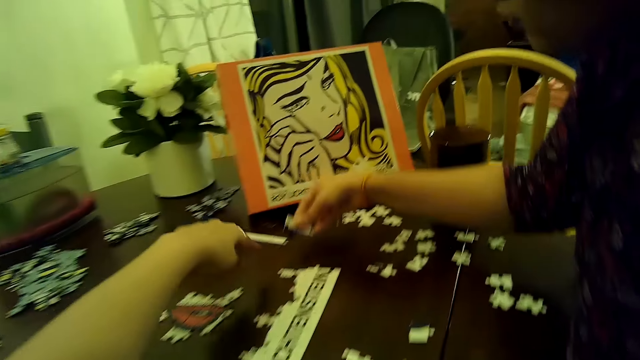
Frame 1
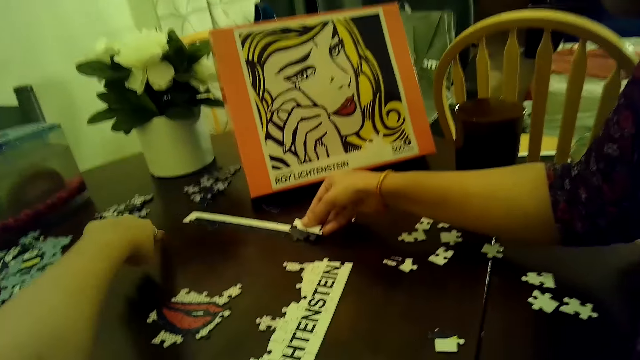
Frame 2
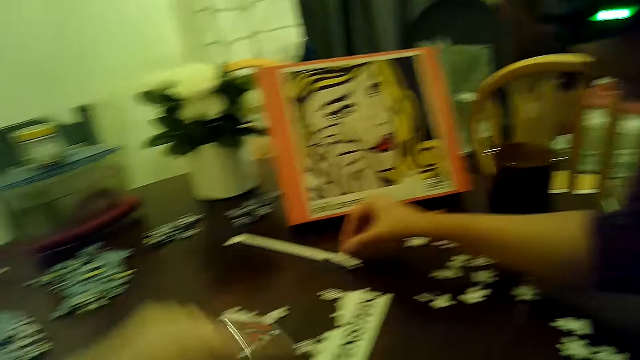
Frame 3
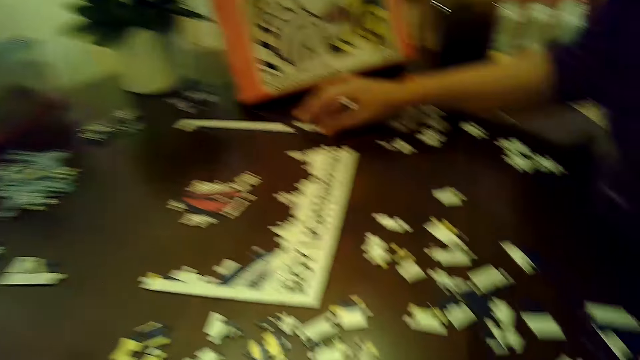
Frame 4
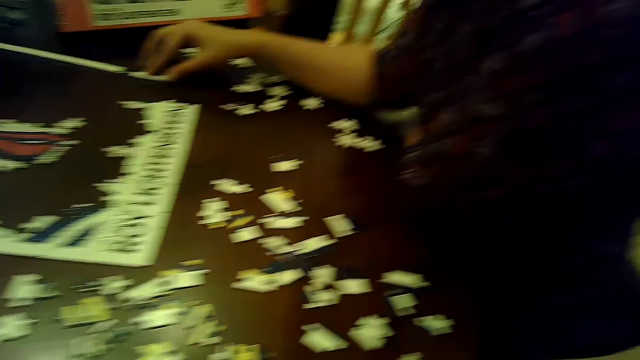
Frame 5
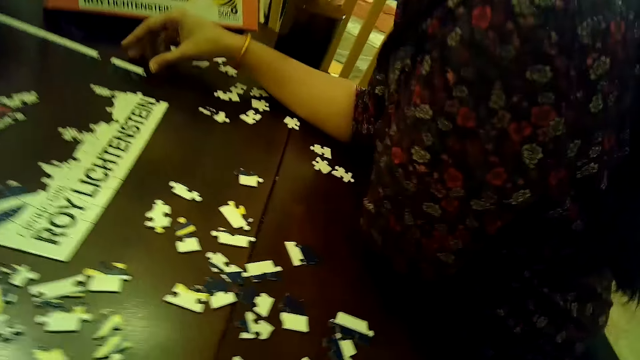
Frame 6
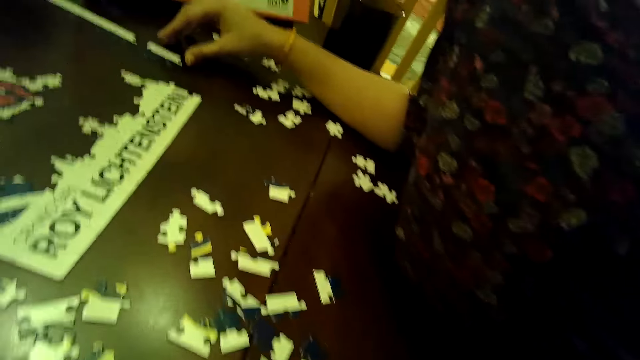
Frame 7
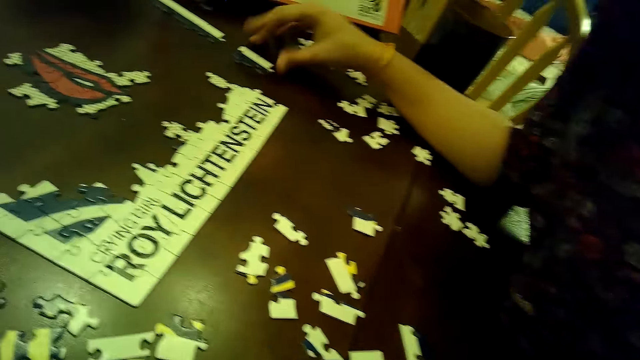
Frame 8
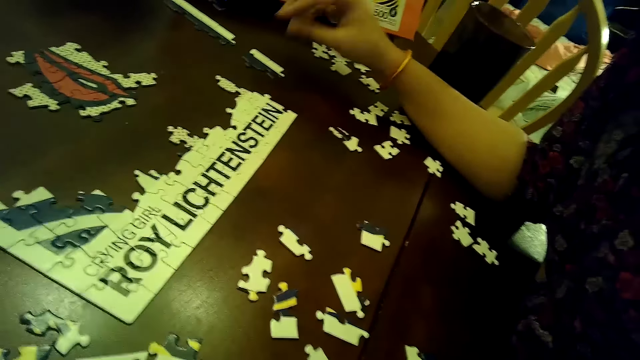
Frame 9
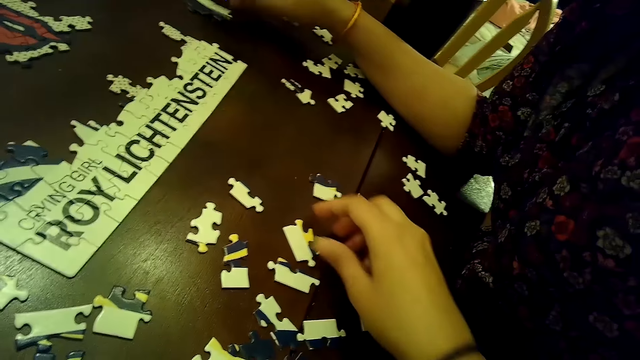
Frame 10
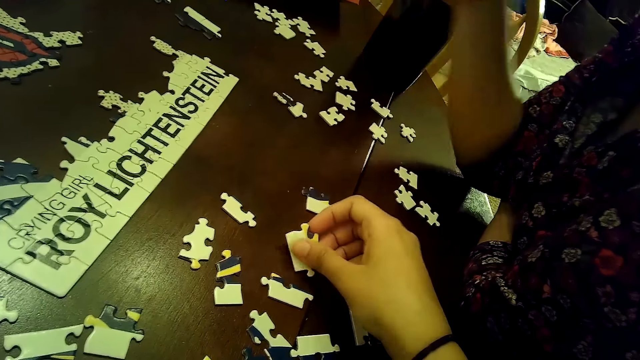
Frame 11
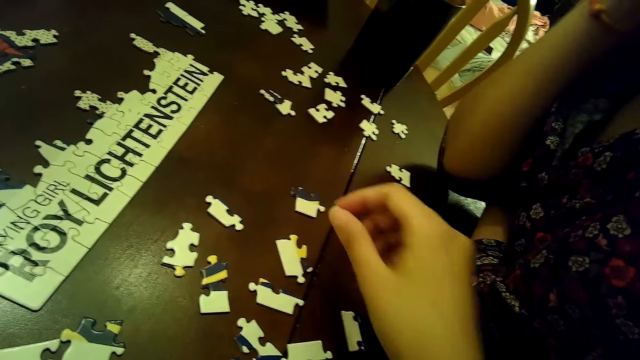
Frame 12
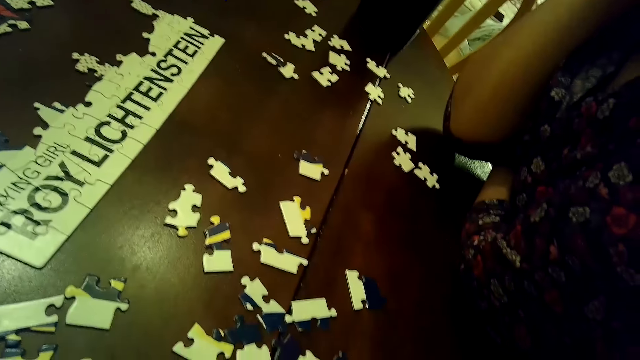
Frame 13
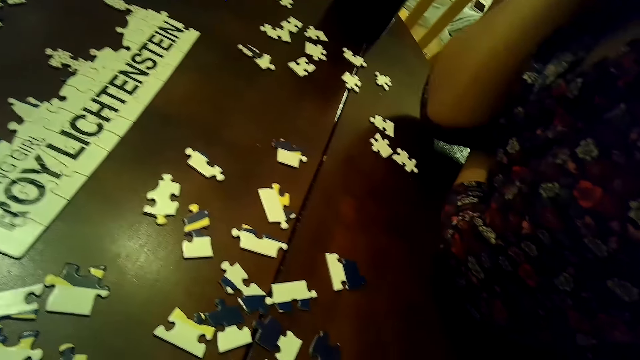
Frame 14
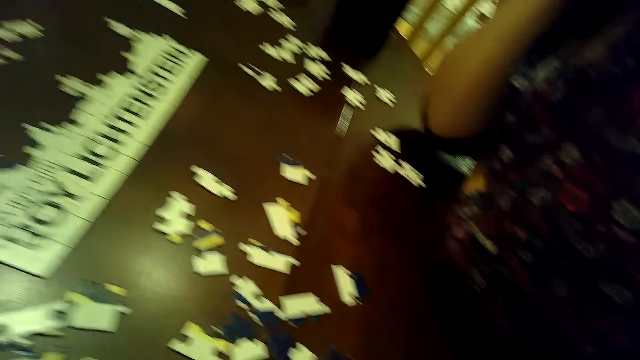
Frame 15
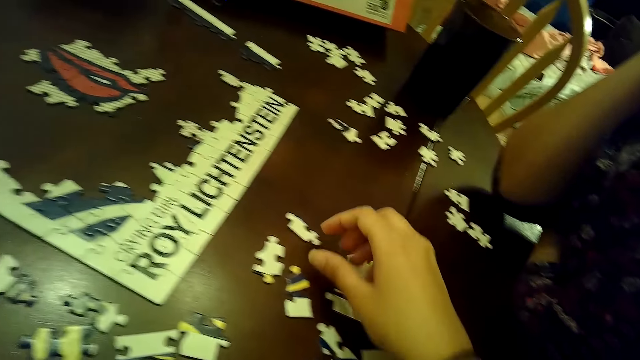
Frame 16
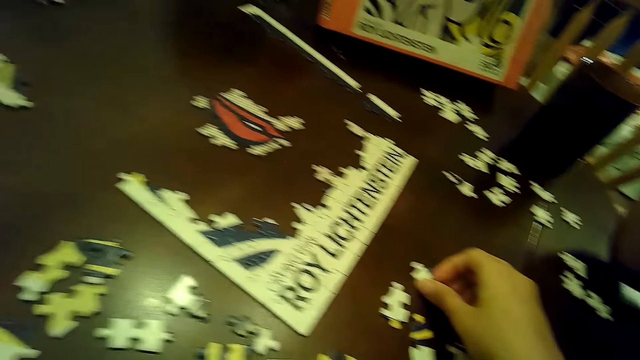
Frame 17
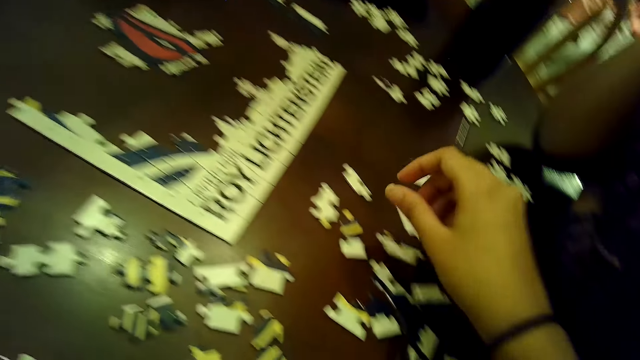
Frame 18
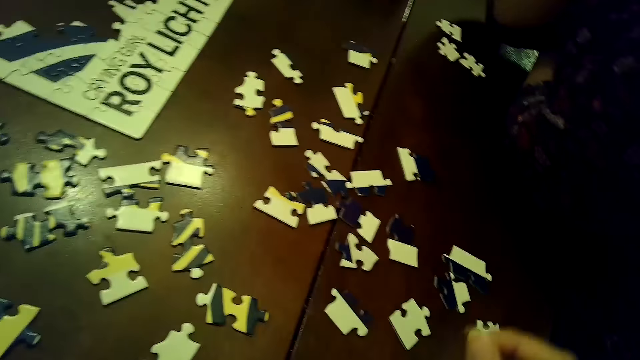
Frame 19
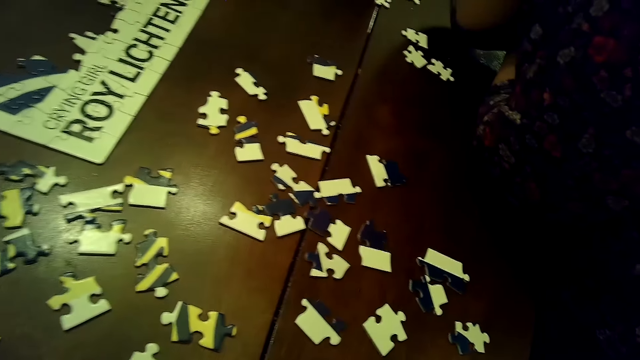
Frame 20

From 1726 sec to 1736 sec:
The camera wearer looks around. A woman drops the joined puzzle pieces on the table with her right hand. The woman adjusts the joined puzzle pieces on the table with her right hand. The camera wearer looks at the puzzles. She moves a puzzle piece on the table with her right hand. She touches a puzzle piece on the table with her right hand.

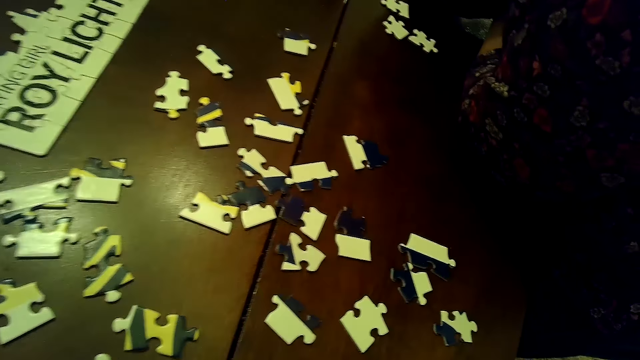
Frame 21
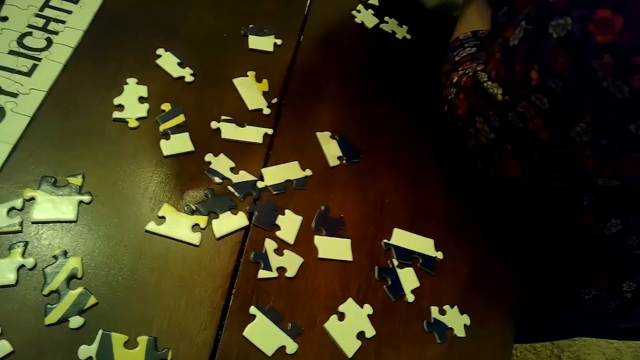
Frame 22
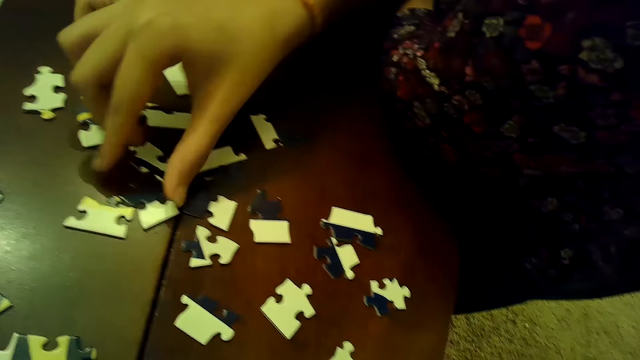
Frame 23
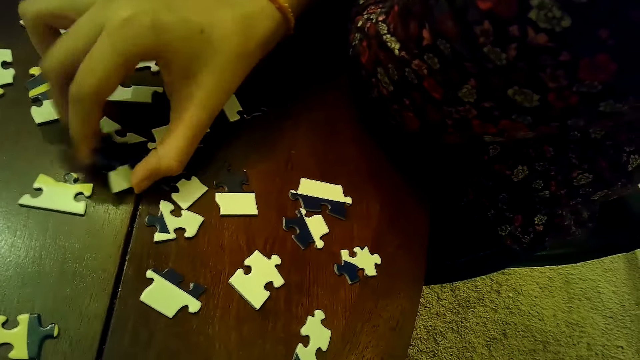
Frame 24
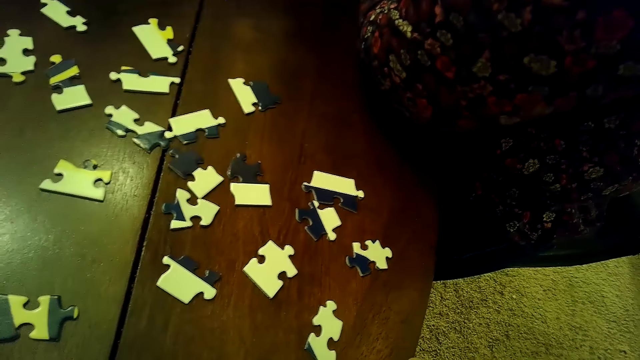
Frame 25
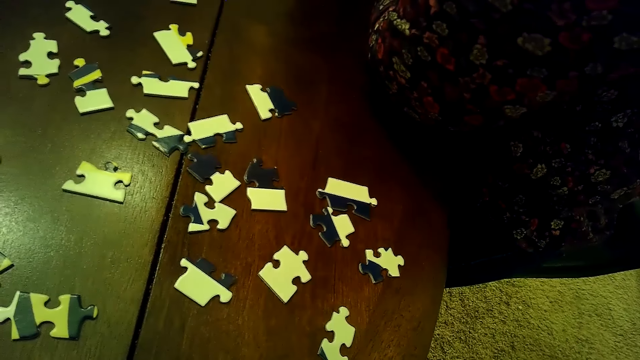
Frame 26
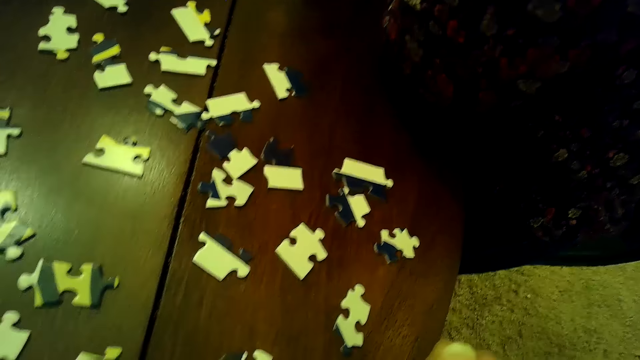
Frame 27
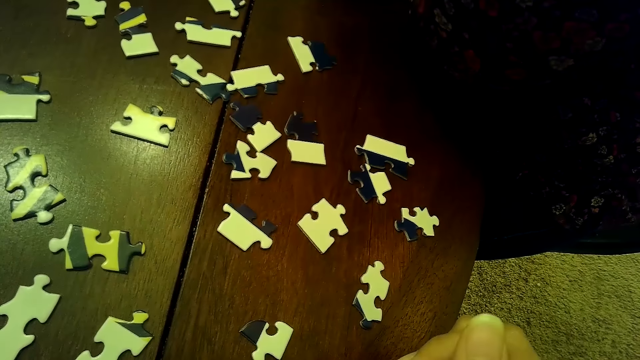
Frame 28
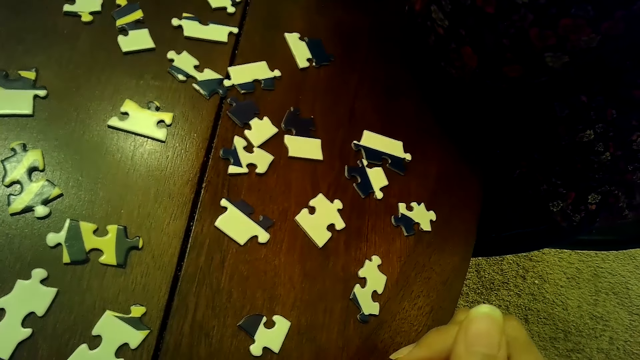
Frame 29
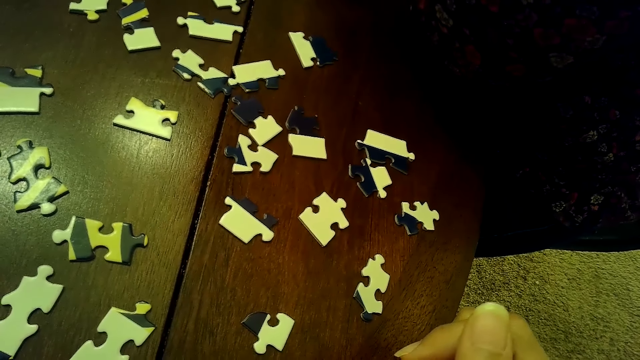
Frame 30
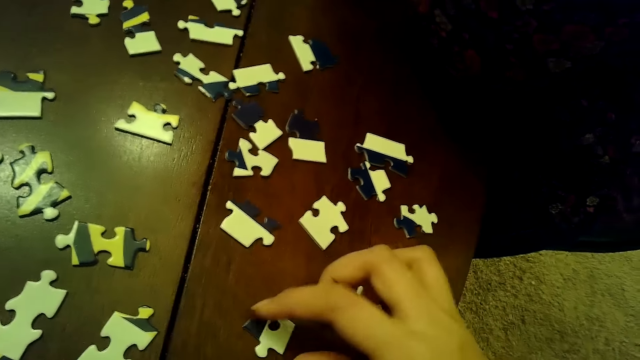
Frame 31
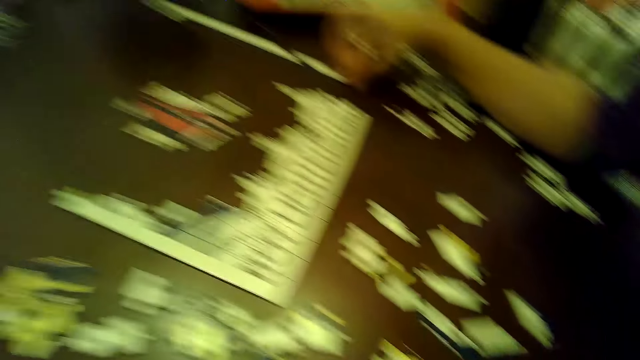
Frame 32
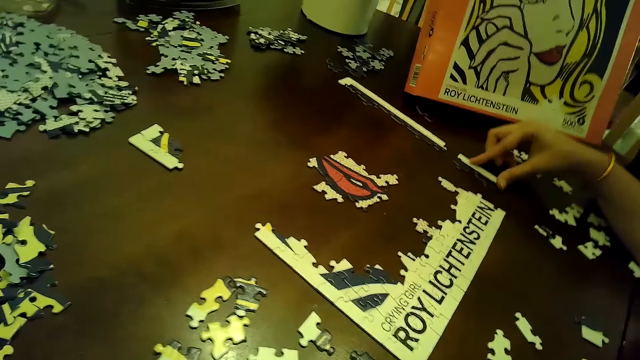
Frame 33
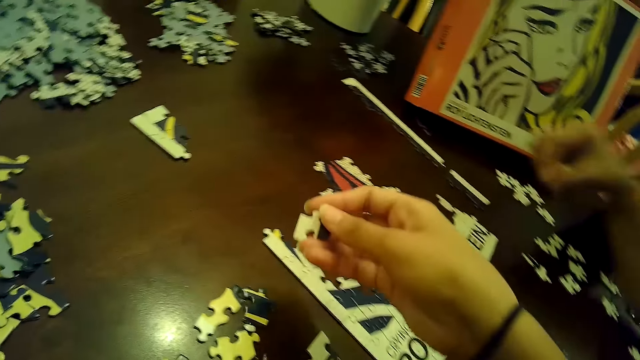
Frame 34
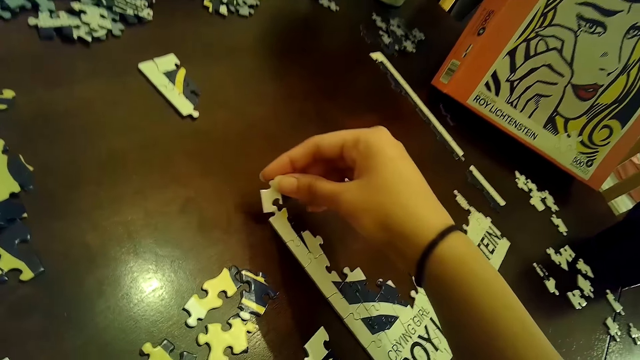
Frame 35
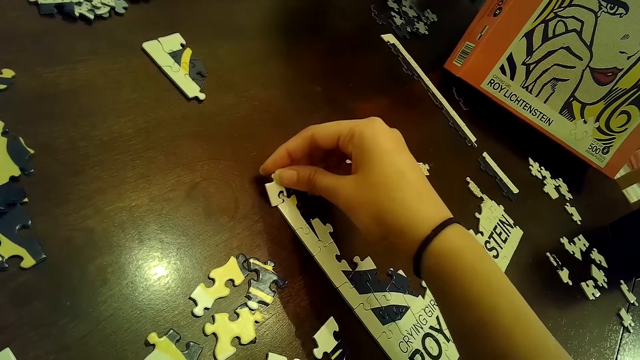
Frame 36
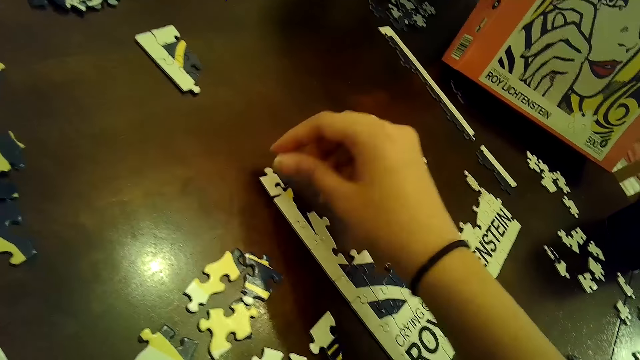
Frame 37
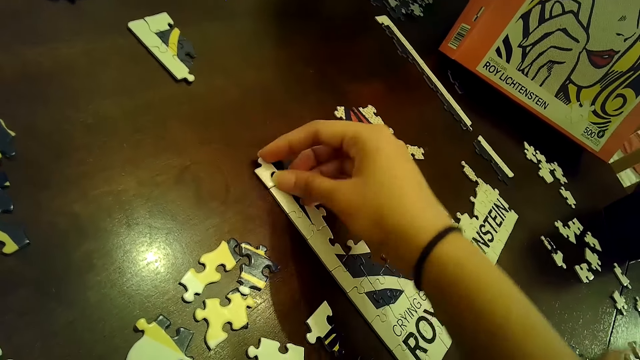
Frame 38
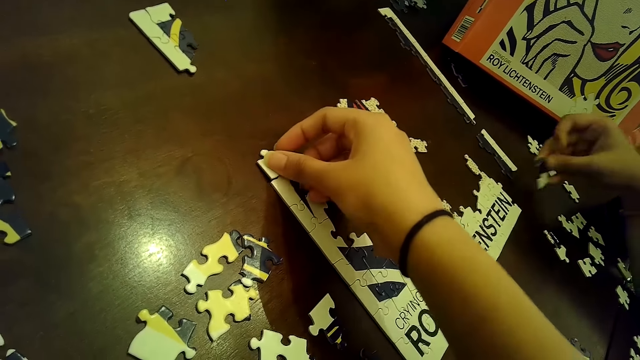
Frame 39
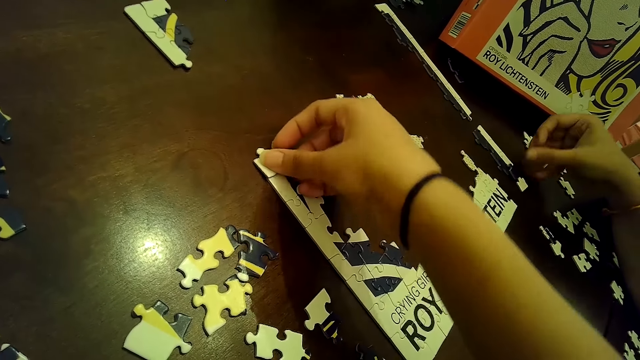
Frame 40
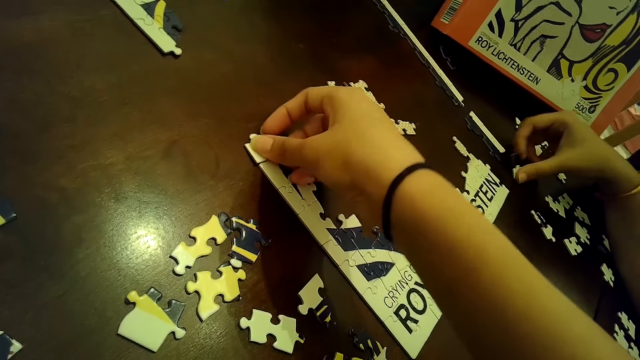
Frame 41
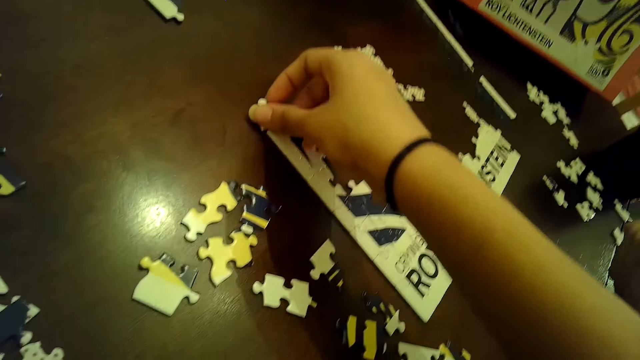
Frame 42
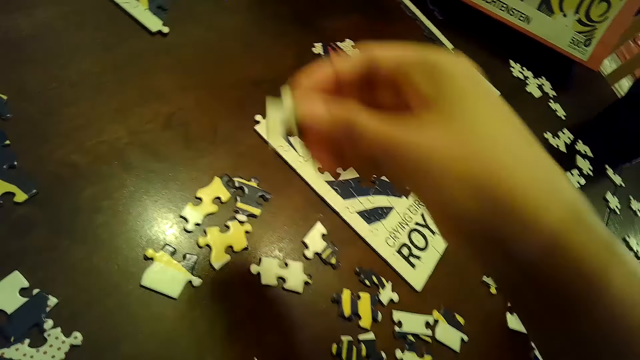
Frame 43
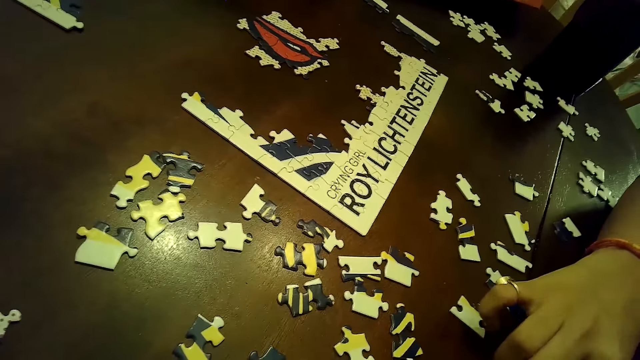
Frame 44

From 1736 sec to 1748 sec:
A woman picks up a puzzle piece from the table with her right hand. The woman inserts the puzzle piece into a tile of puzzle on the table with her right hand. The camera wearer picks up a puzzle piece from the table with her right hand. The woman adjusts the tile of puzzle on the table with her right hand. The camera wearer fixes the puzzle. She inserts the puzzle piece into the tile of puzzle on the table with her right hand. She removes the puzzle piece from the tile of puzzle on the table with her right hand. She puts the puzzle piece in her right hand into her left hand.
